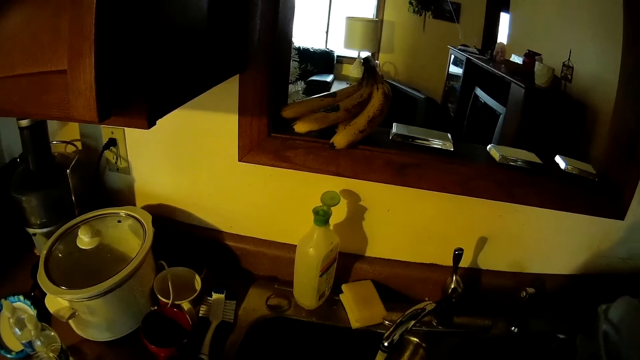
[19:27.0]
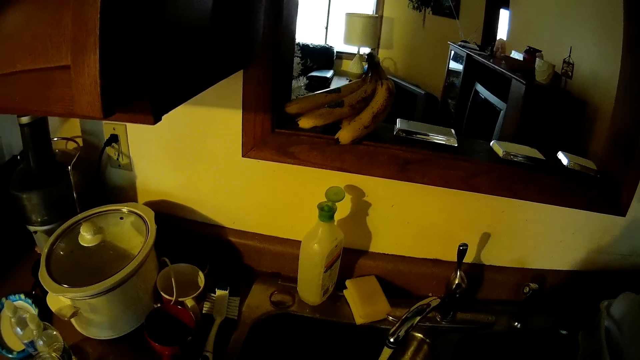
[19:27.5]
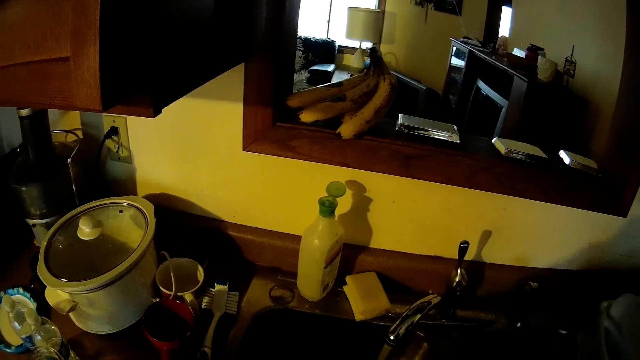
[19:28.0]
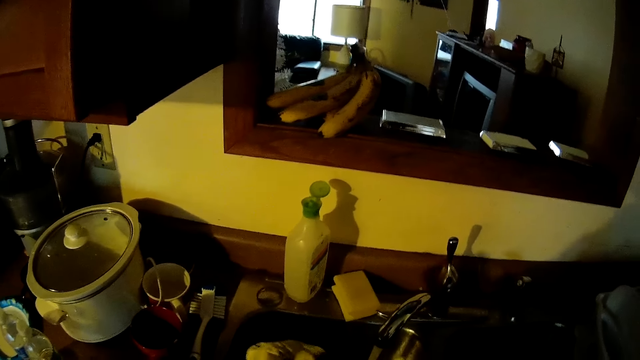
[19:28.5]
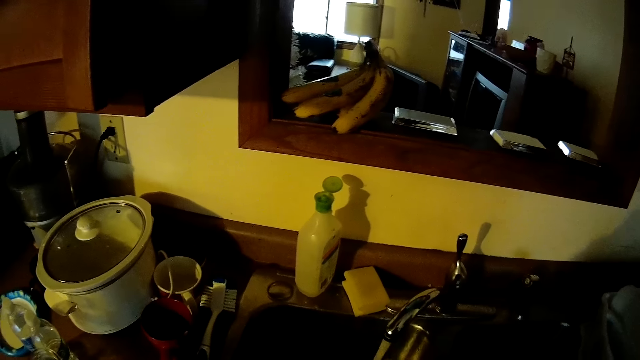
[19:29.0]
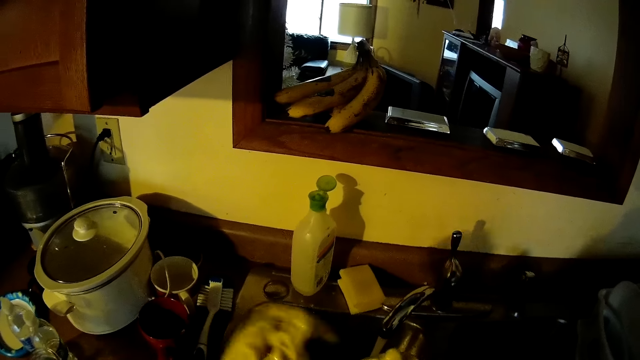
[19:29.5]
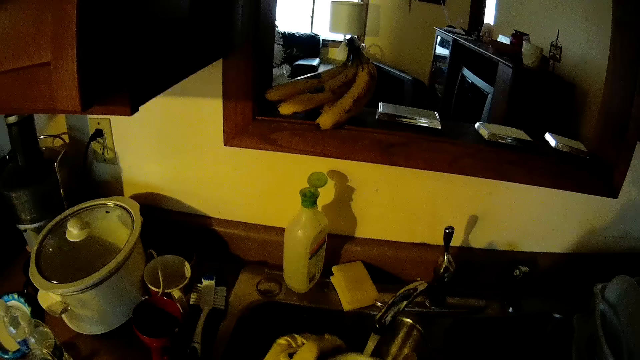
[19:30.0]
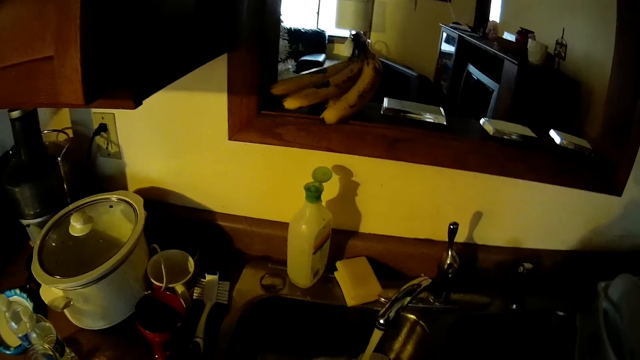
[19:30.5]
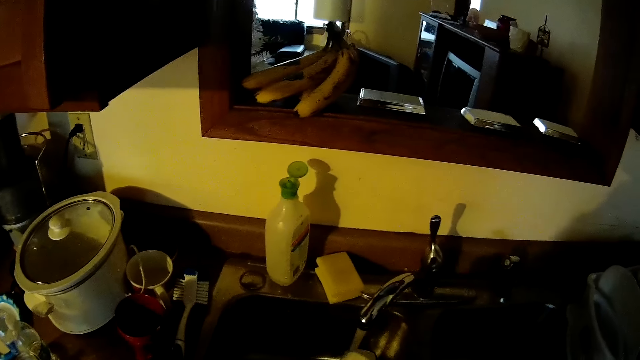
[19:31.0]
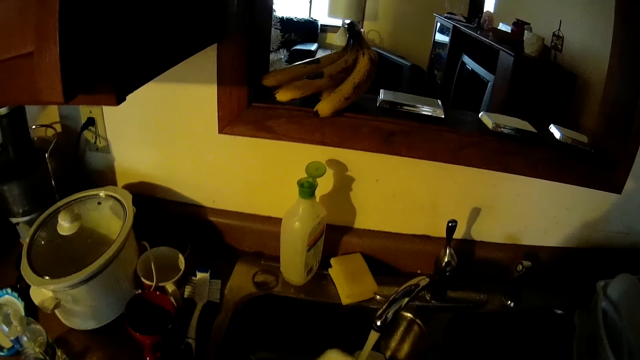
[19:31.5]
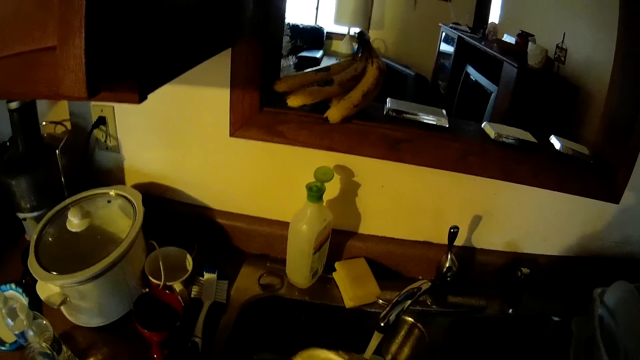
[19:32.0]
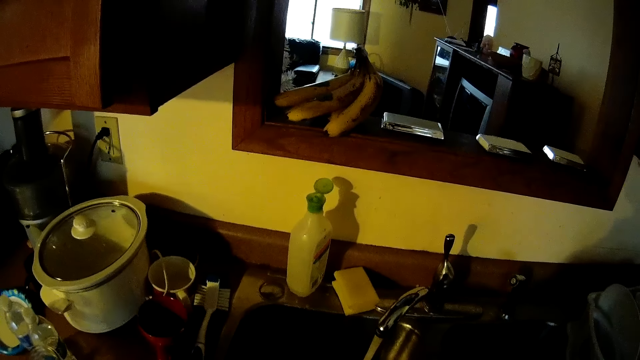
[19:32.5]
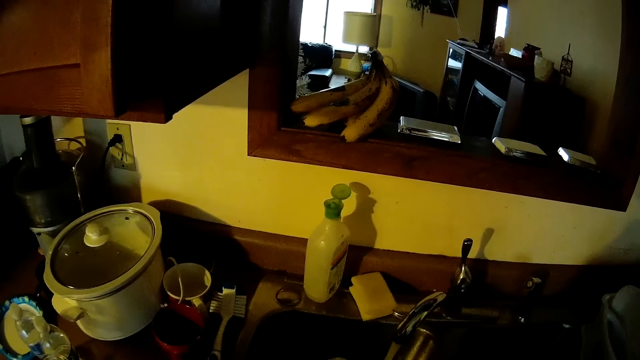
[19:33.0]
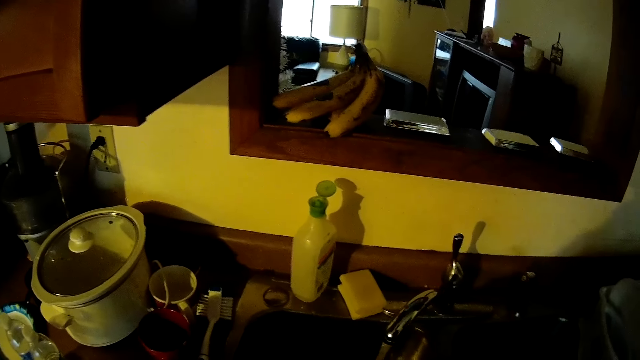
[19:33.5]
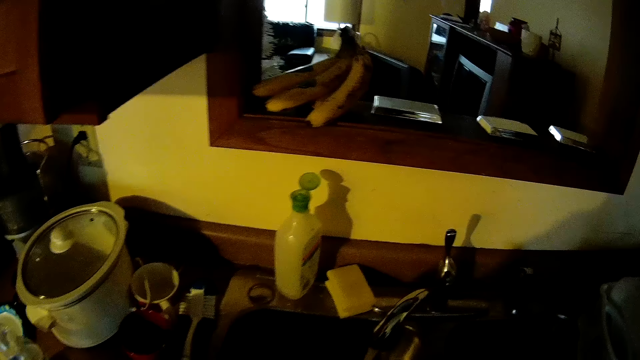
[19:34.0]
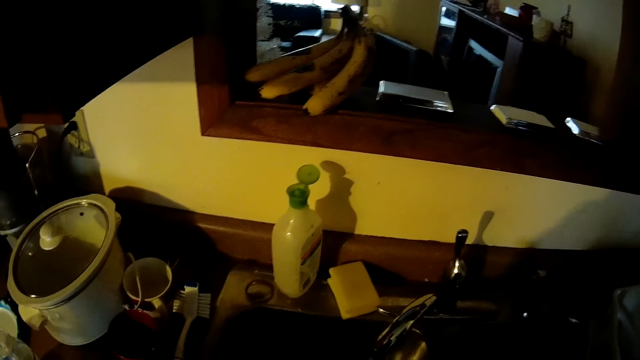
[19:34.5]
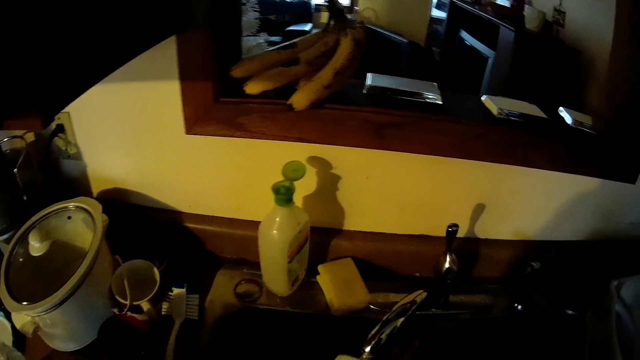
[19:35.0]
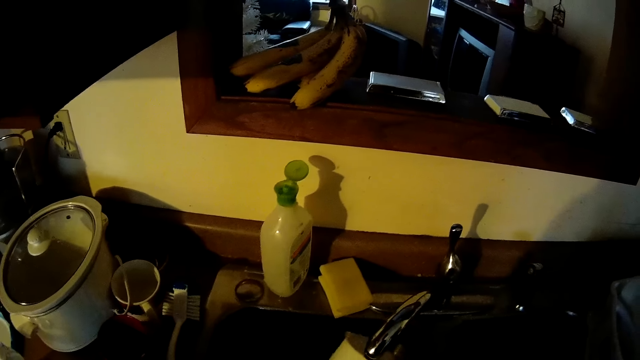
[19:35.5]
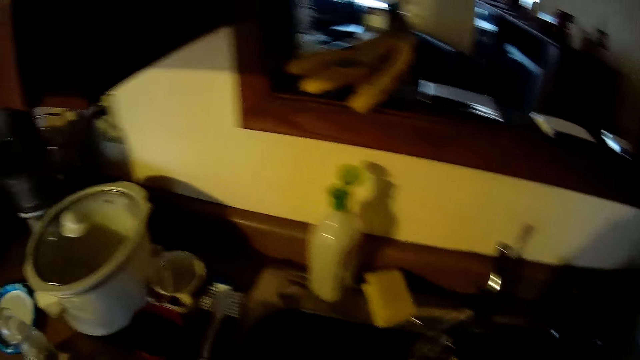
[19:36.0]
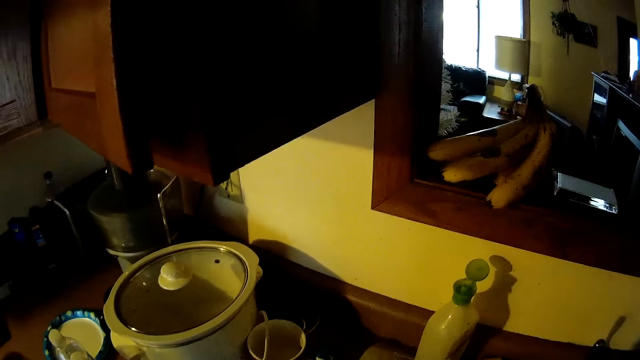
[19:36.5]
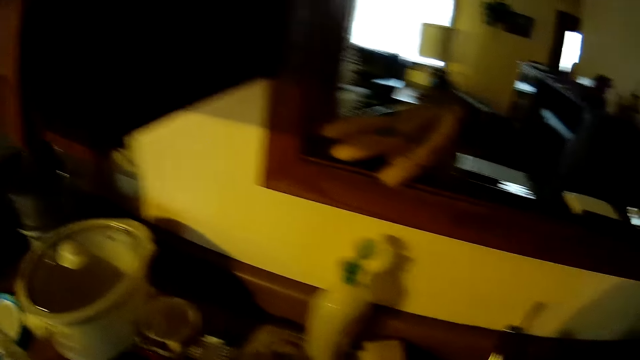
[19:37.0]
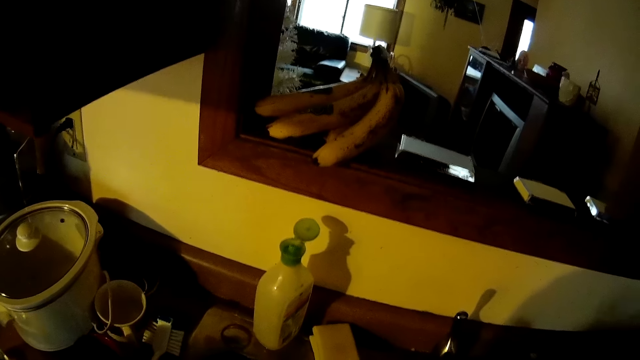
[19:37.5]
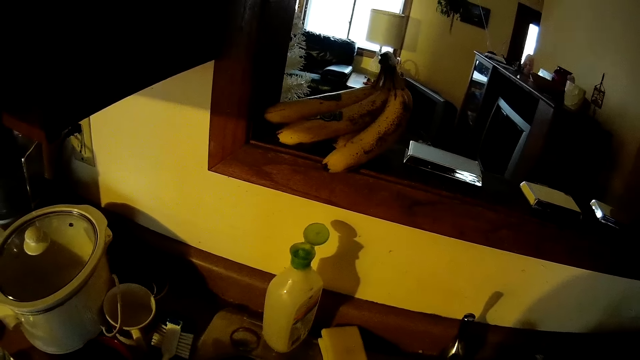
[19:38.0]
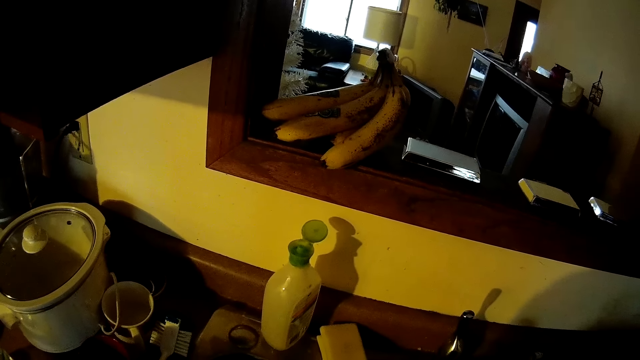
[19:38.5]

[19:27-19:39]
The camera wearer washes the cup with something.

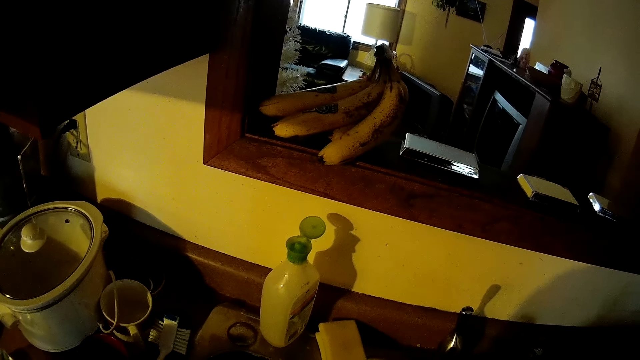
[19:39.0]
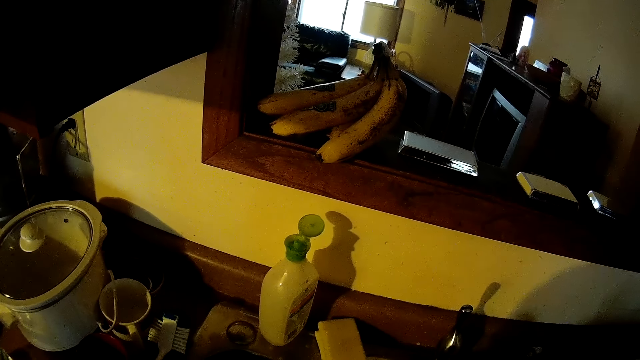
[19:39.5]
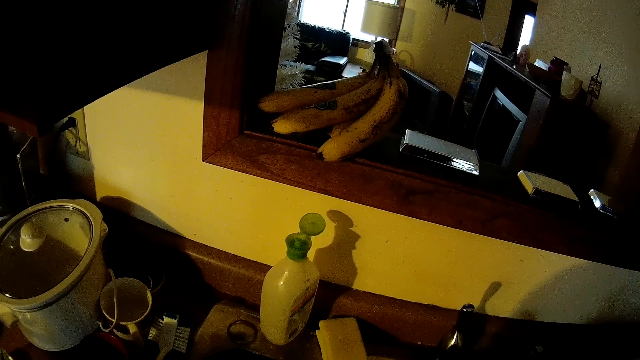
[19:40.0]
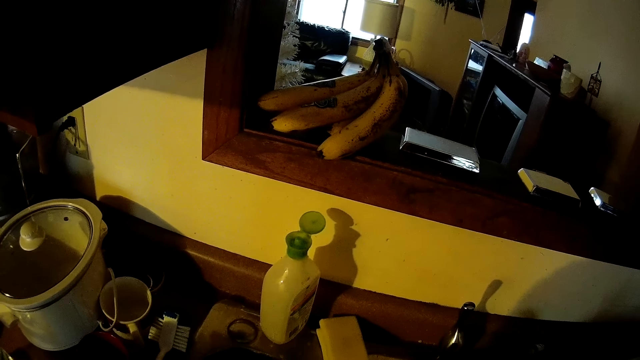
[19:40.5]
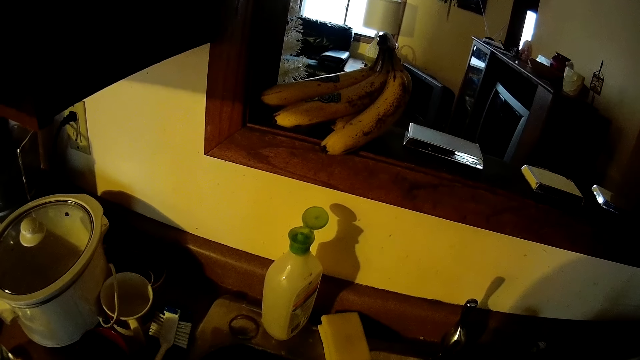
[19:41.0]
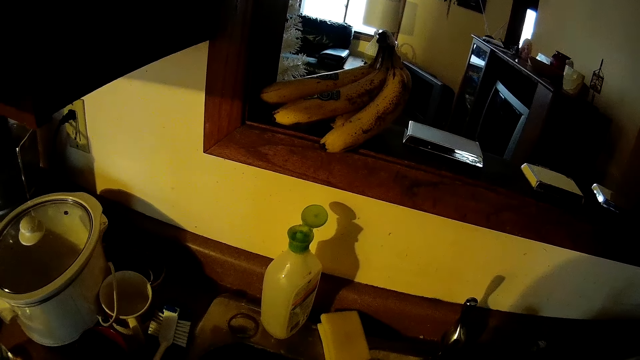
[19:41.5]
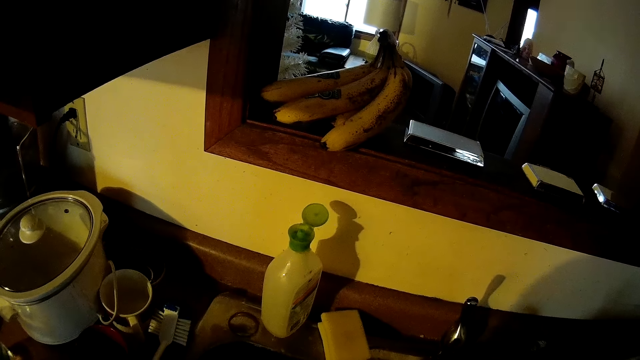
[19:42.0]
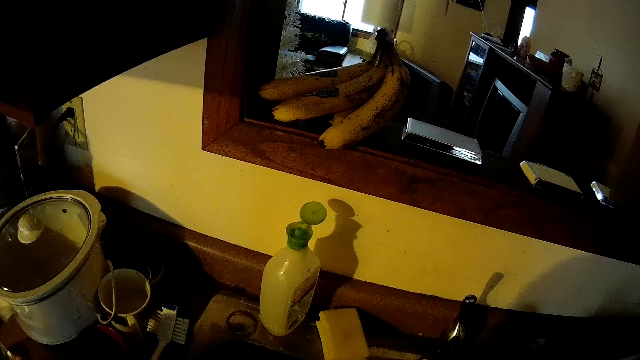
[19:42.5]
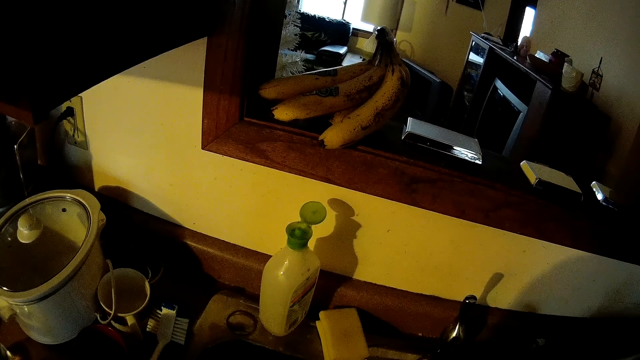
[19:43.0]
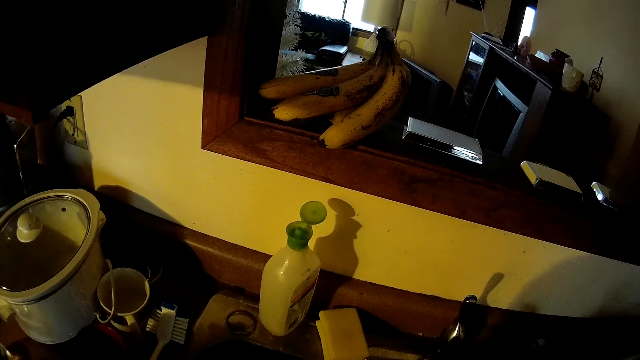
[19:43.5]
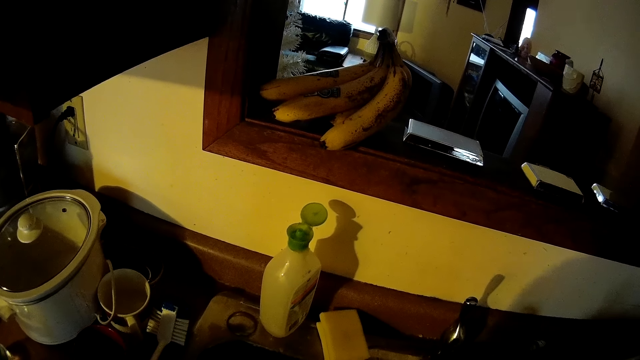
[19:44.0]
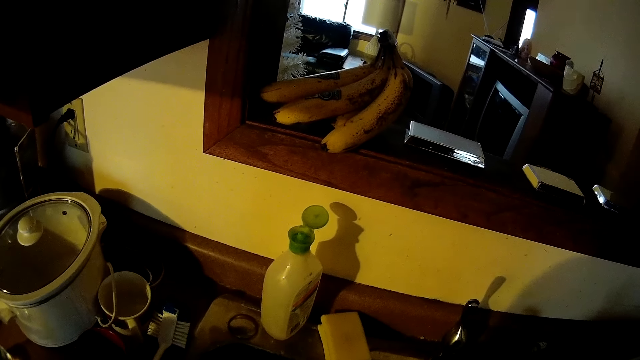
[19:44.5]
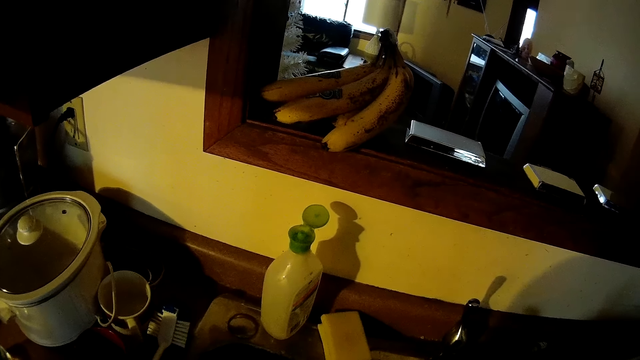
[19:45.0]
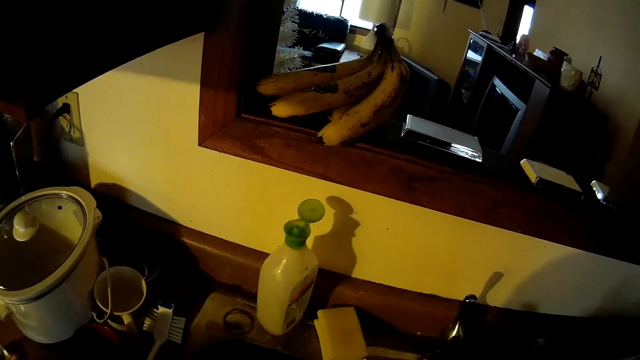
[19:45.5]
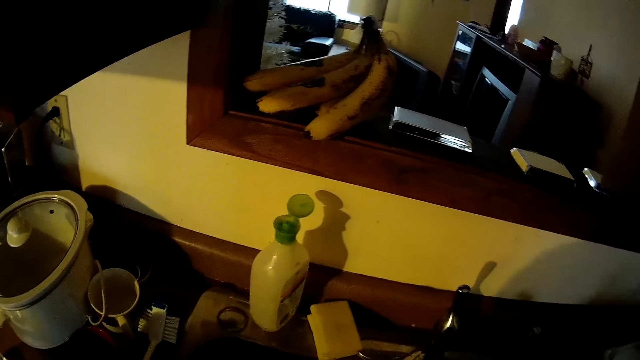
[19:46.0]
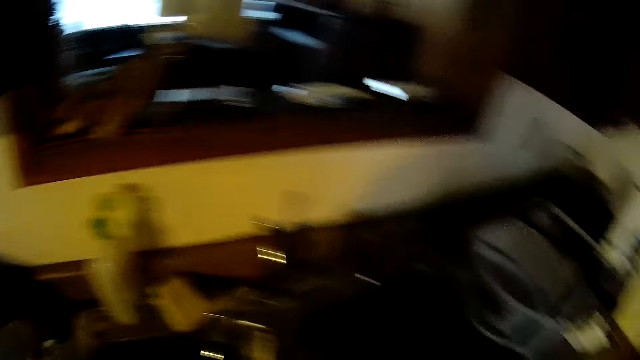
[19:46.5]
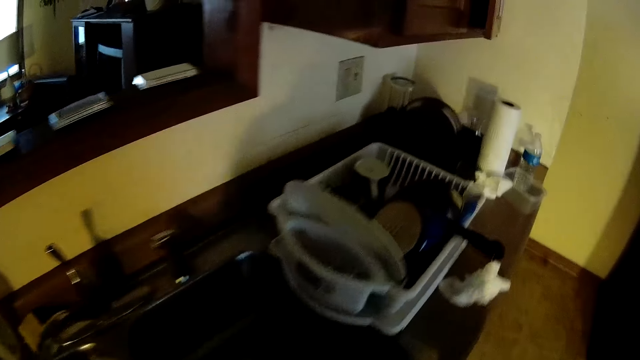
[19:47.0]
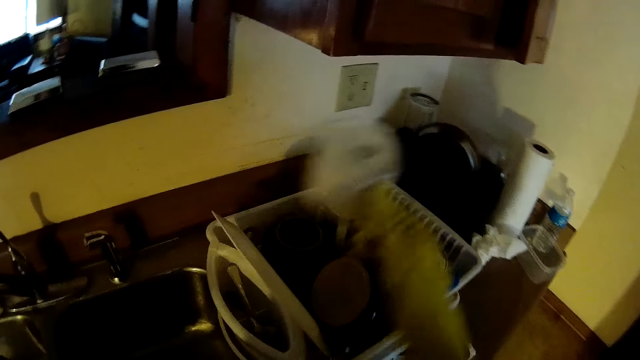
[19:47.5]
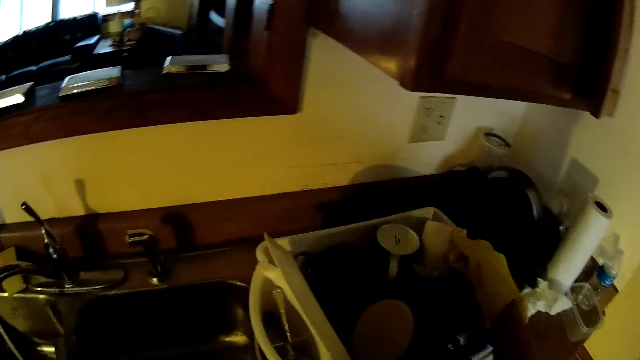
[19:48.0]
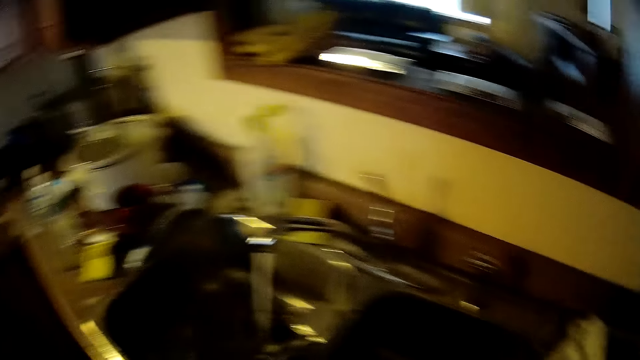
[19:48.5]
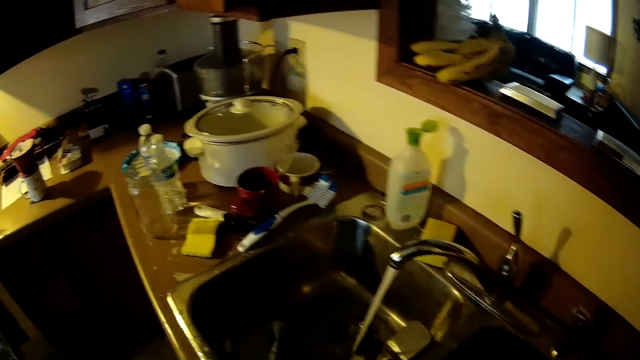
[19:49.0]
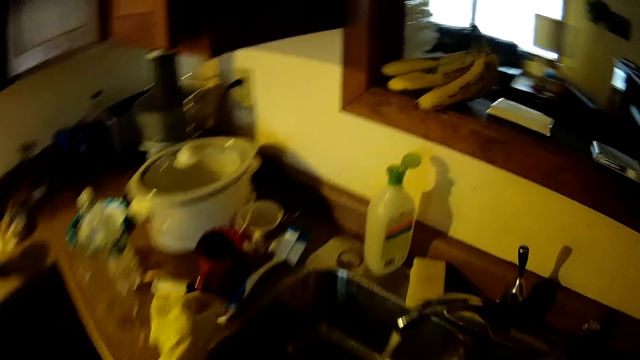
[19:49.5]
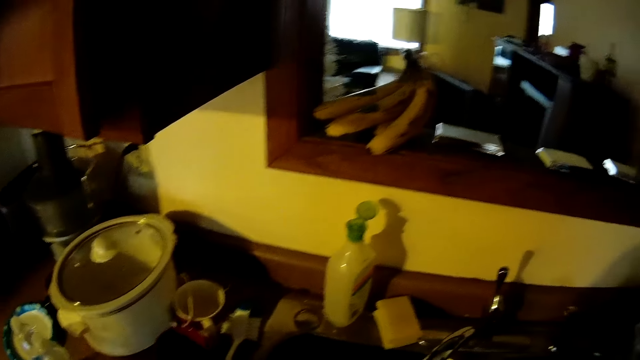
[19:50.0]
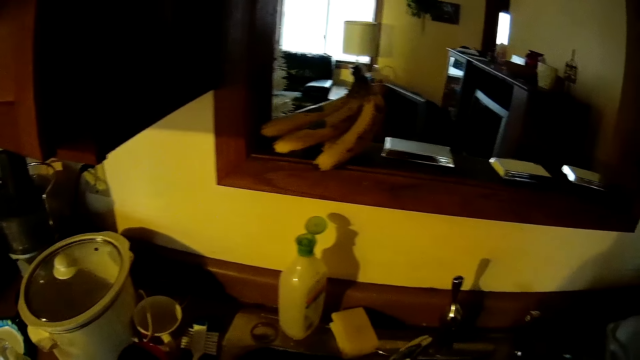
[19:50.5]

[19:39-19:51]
The camera wearer steps away from the sink. He drops the other cup in the basket with his right hand. He walks along the counter. He picks another cup from the counter with his left hand.
